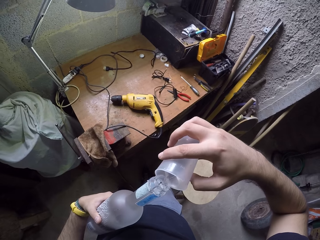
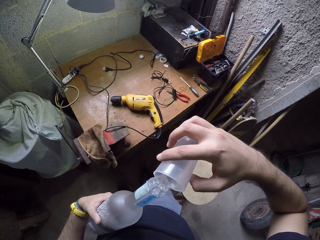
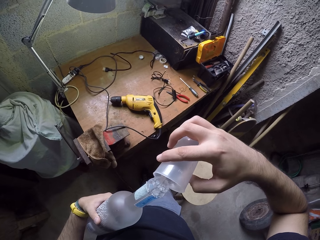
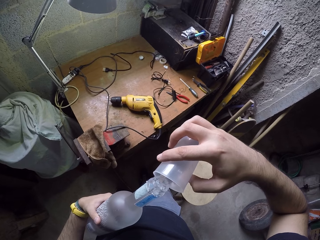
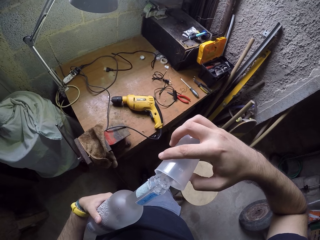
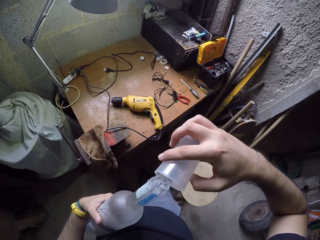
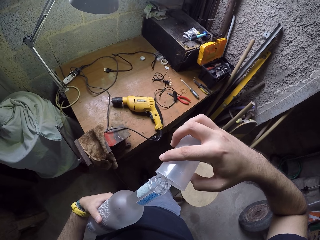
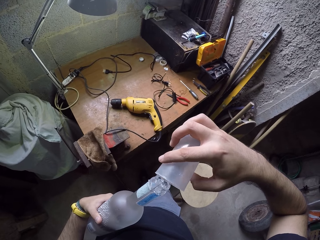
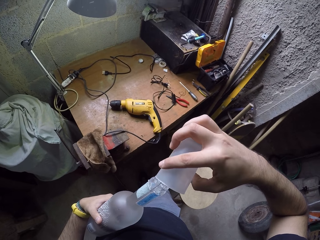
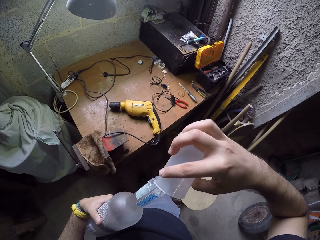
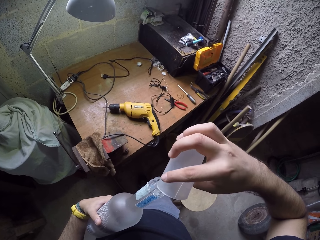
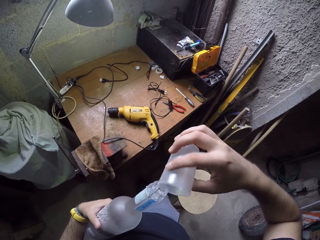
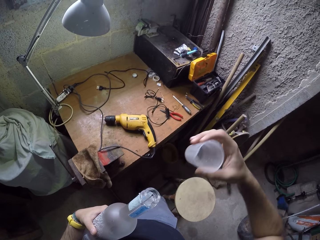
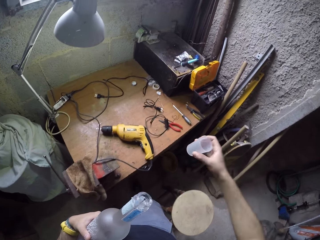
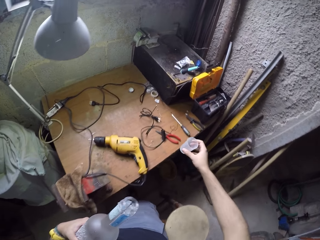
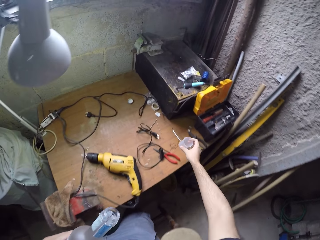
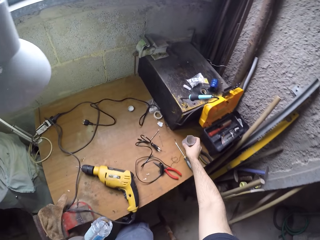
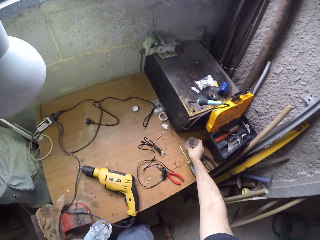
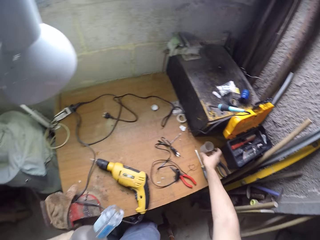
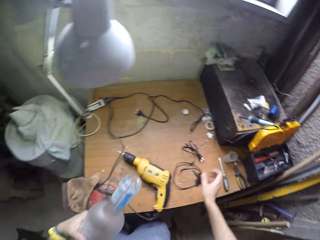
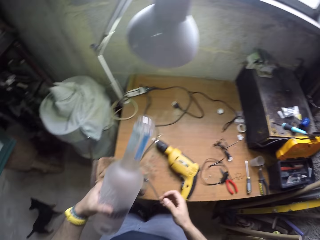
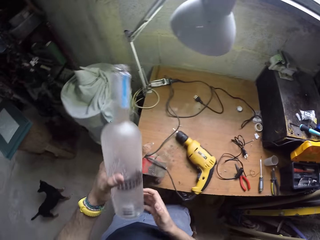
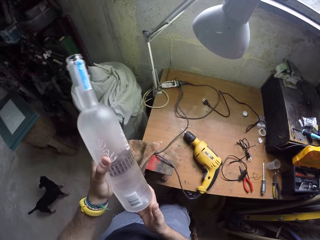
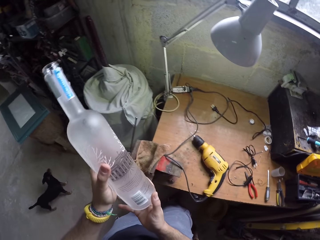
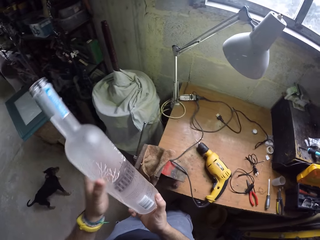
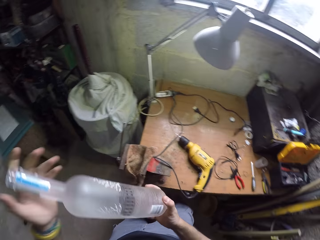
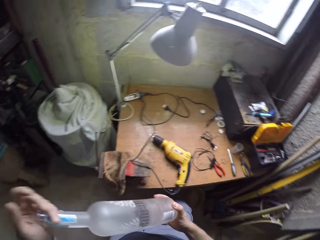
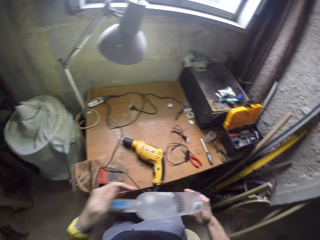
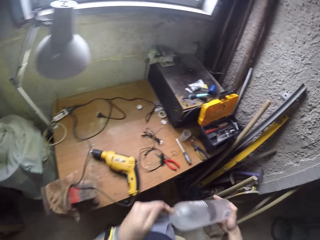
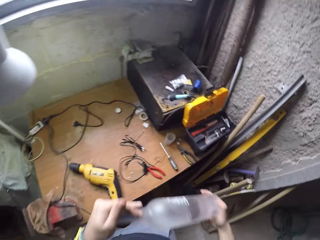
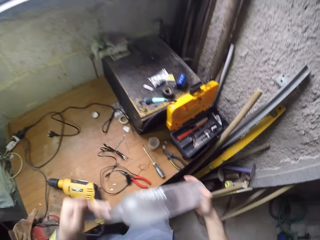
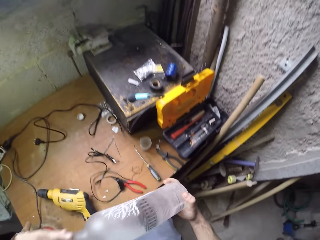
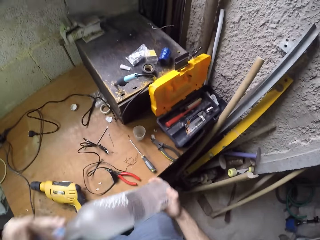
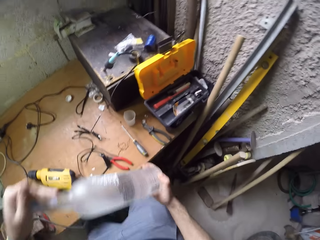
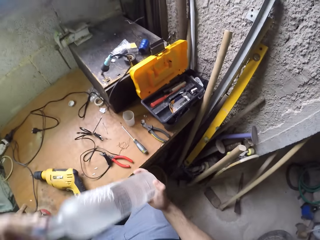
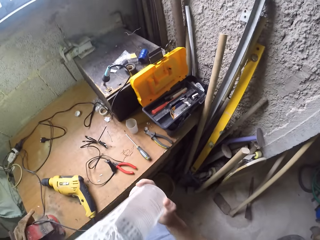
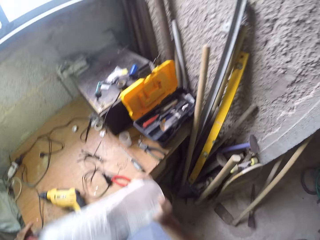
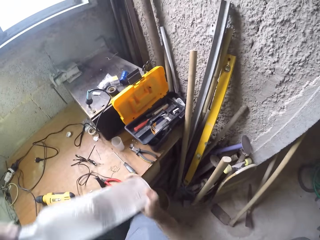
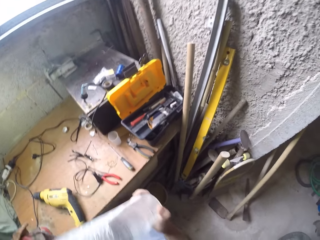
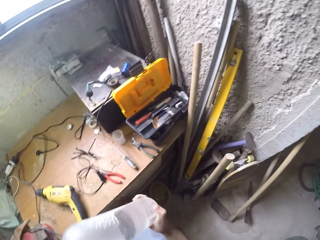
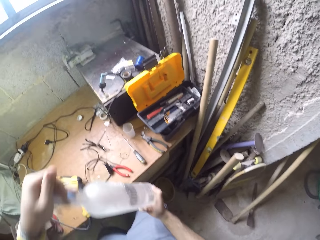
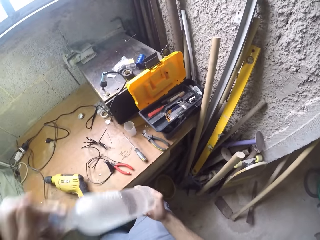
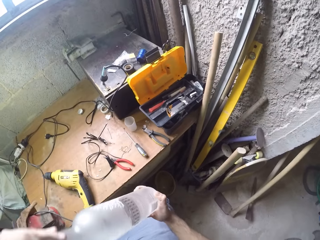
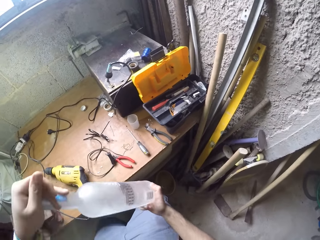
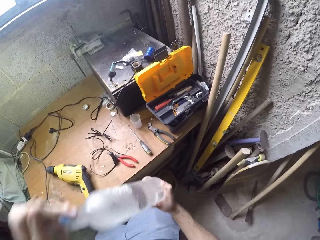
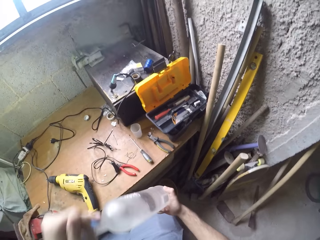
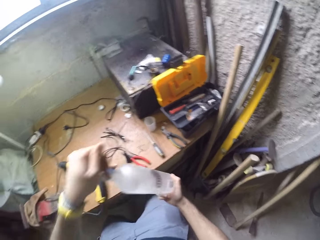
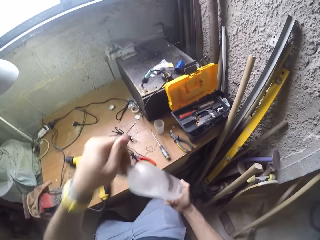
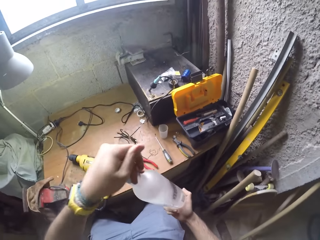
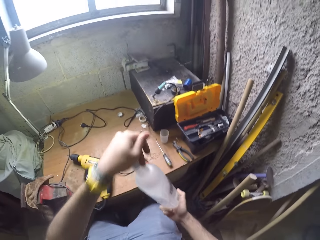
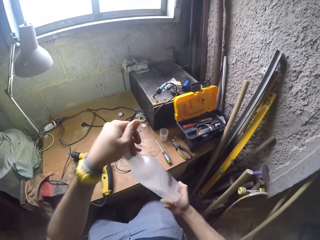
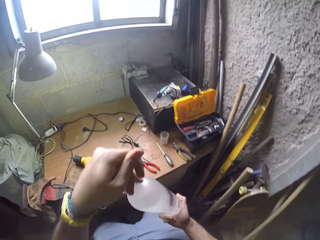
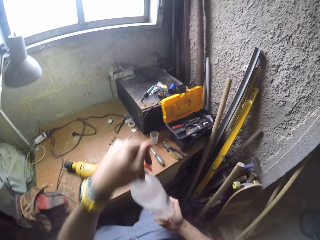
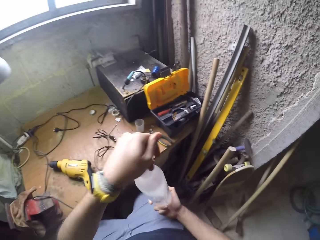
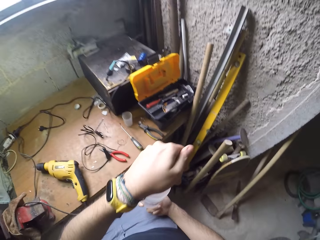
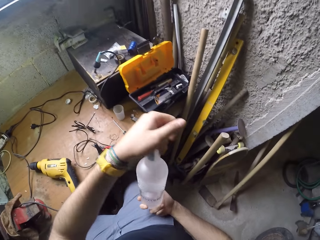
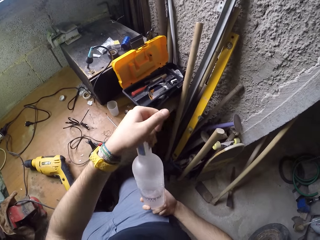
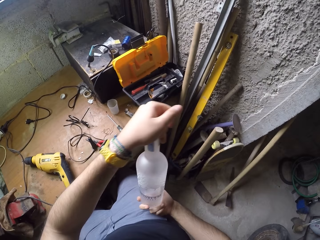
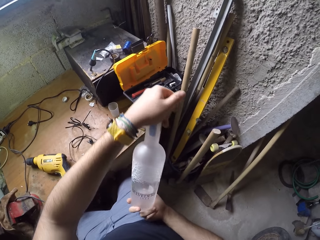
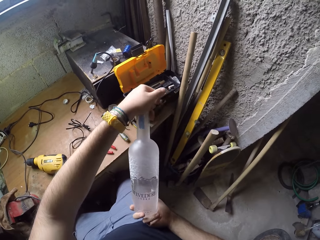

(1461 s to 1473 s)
The camera wearer drops the cup on the table with his right hand. He holds the bottle with both hands and shakes the bottle with both hands.

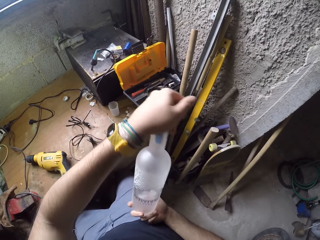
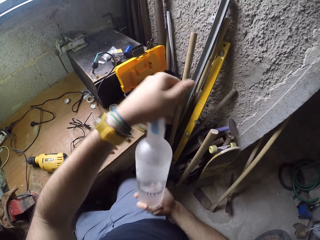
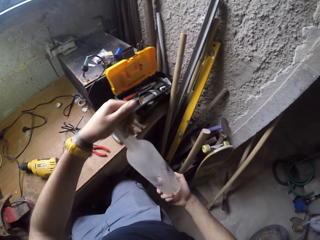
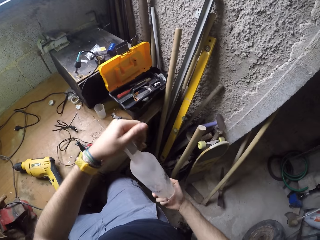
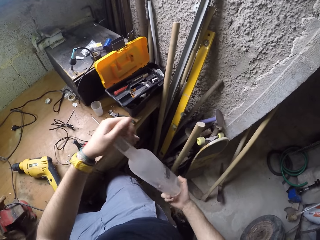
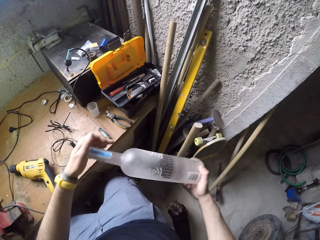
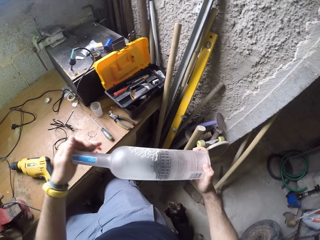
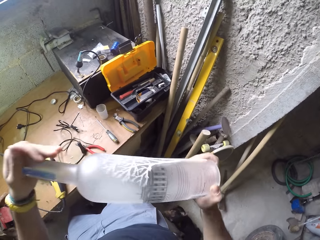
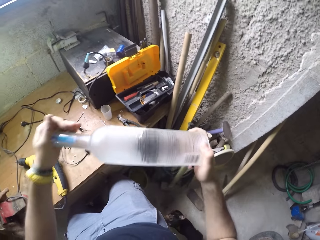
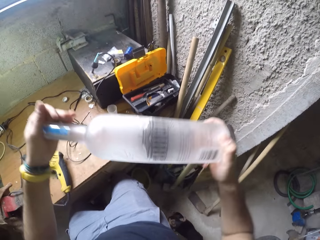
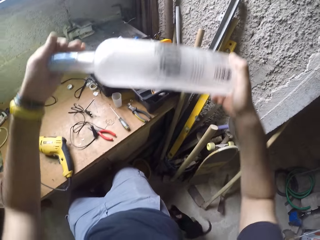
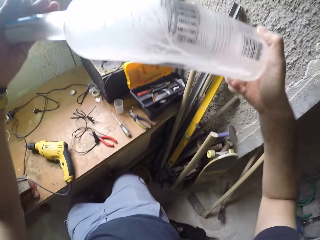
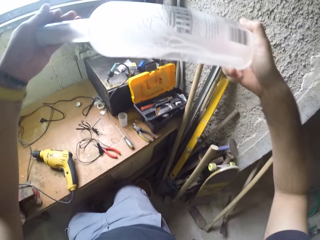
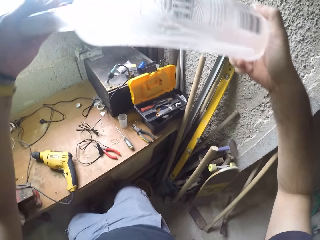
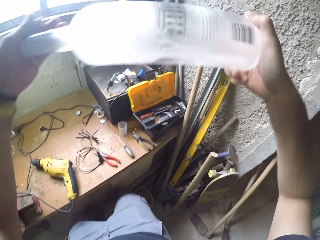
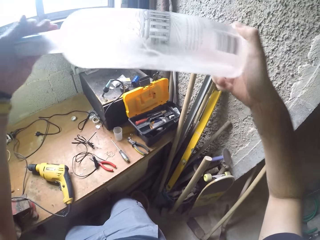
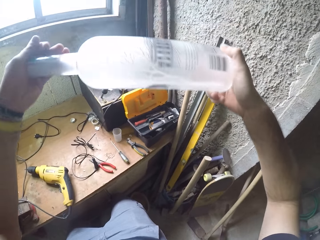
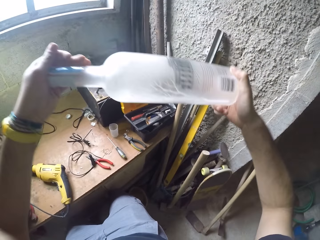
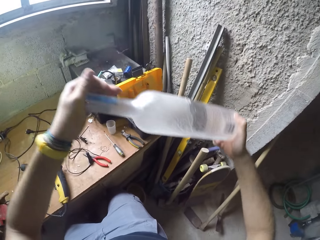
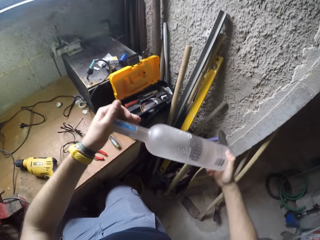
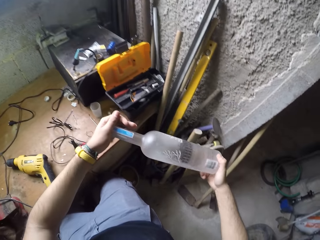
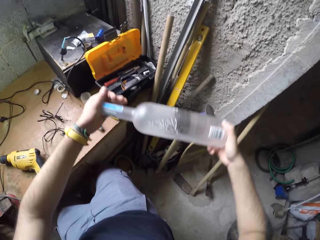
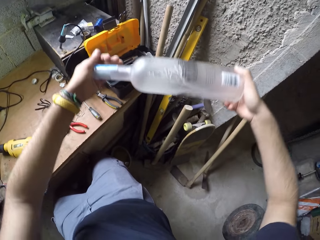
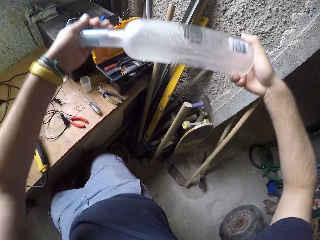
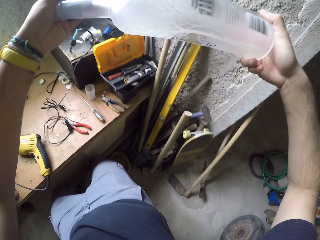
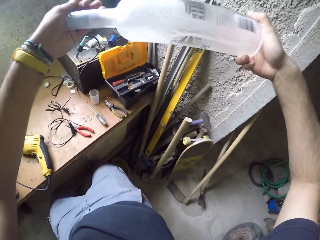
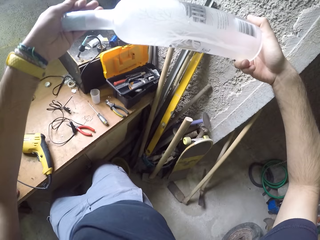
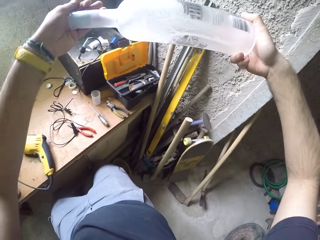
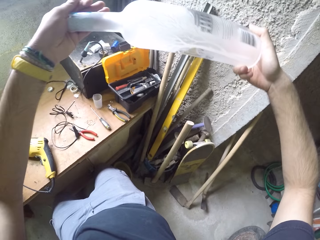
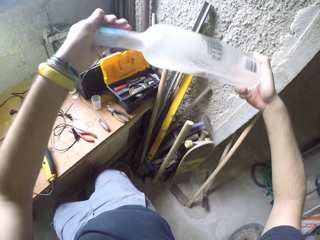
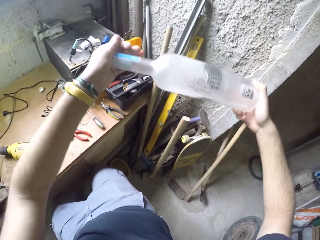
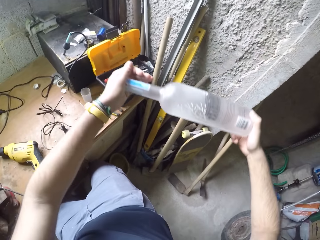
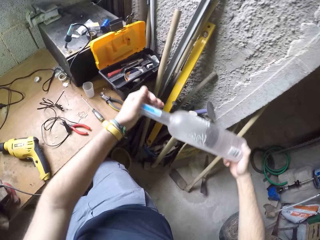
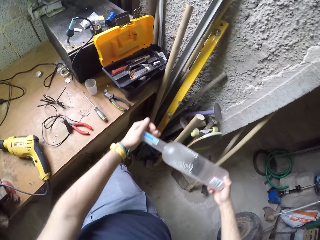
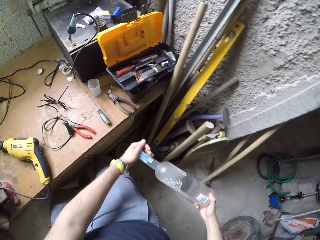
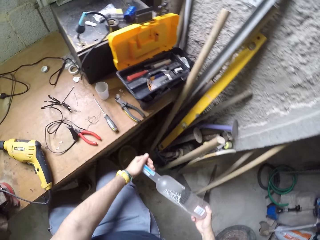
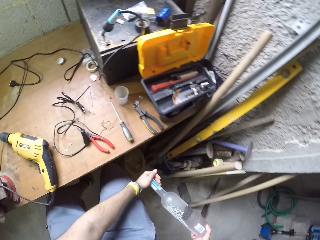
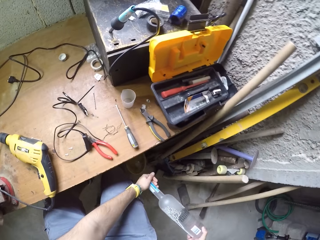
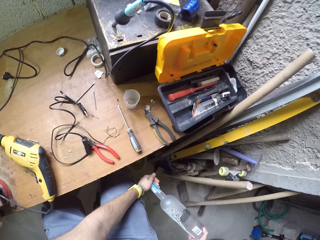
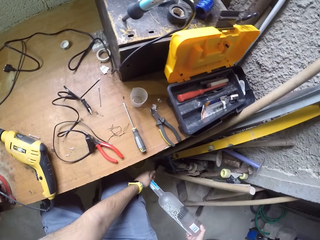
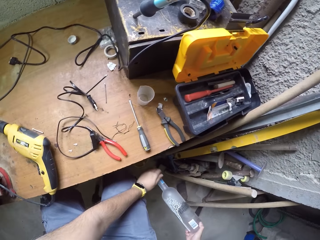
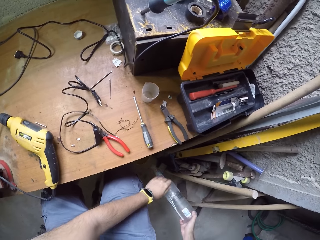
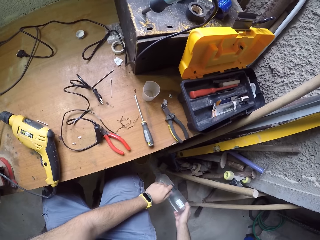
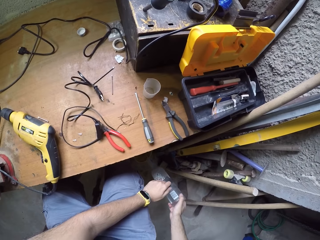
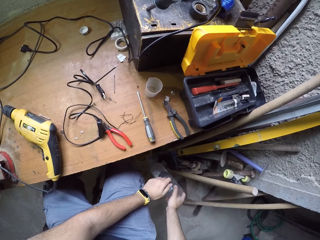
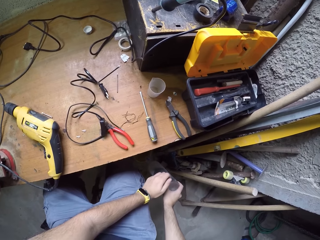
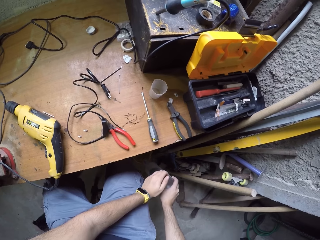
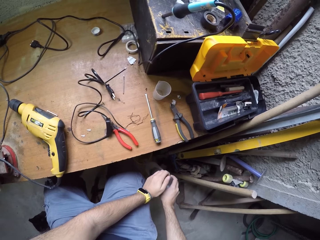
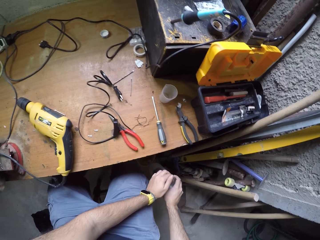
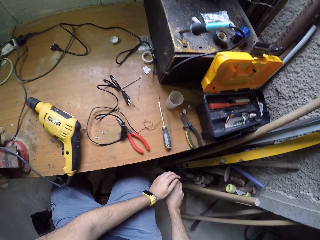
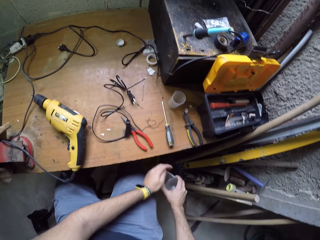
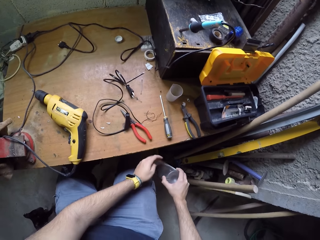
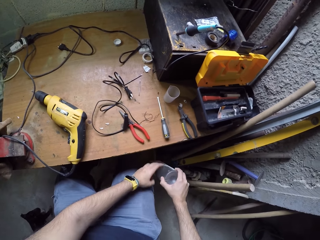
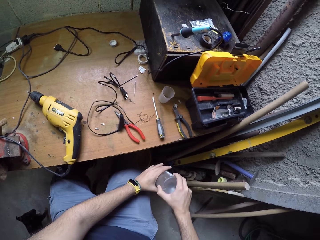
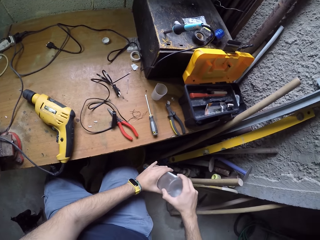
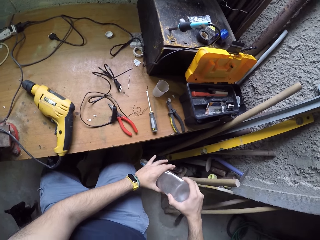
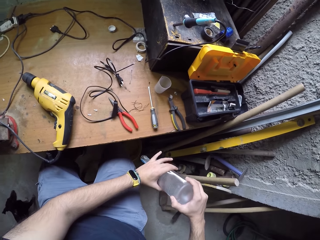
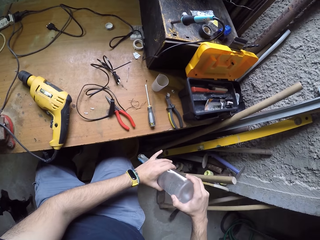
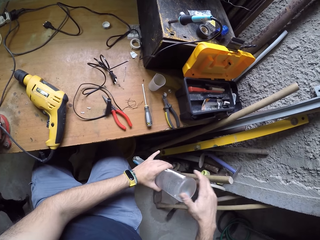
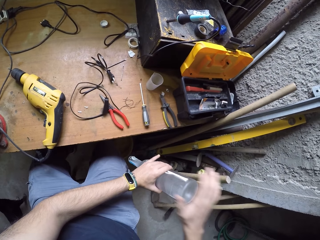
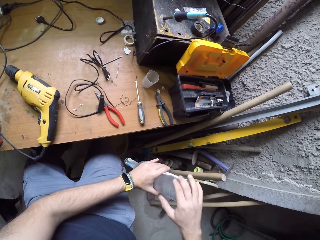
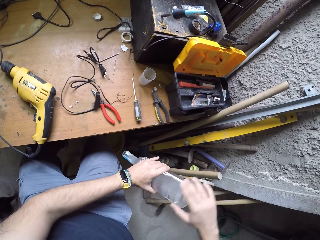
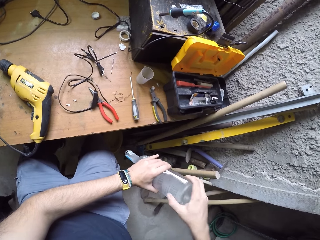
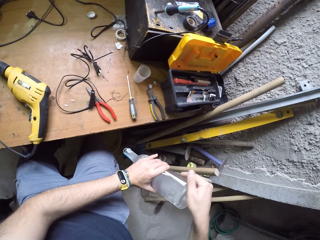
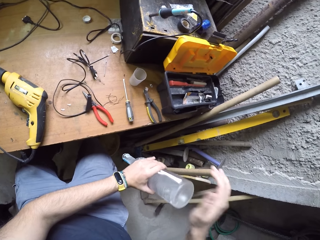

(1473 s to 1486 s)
The camera wearer turns the bottle with both hands. He pours something on the floor. He holds the bottle with both hands. He hits the bottle with his right hand and wipes the bottle with the right hand.
